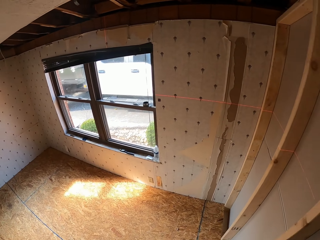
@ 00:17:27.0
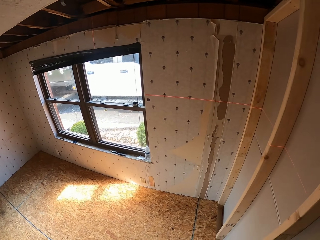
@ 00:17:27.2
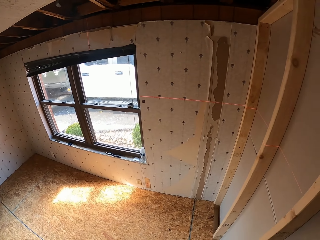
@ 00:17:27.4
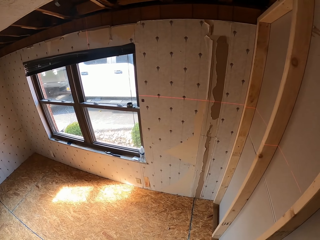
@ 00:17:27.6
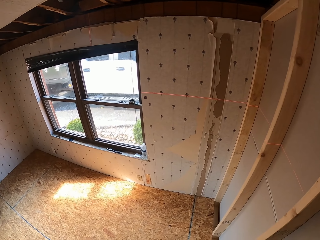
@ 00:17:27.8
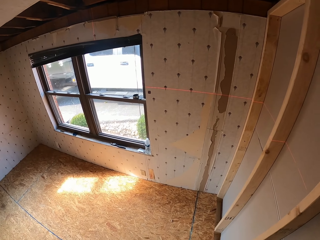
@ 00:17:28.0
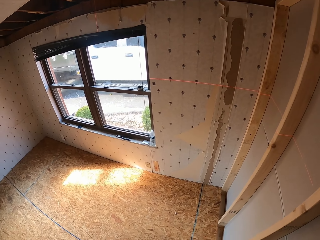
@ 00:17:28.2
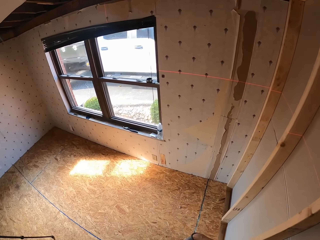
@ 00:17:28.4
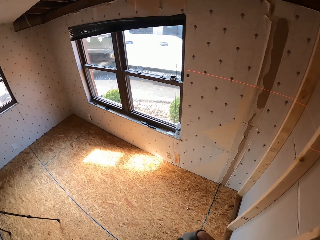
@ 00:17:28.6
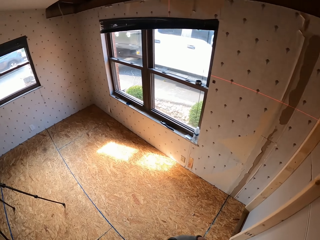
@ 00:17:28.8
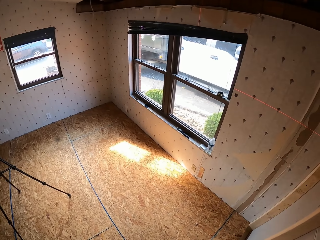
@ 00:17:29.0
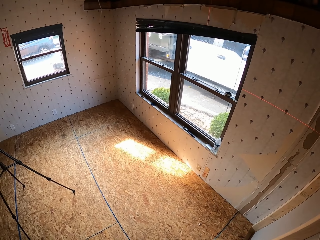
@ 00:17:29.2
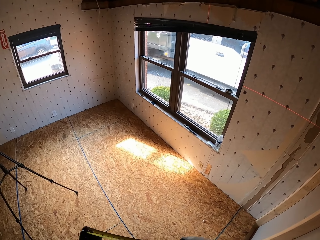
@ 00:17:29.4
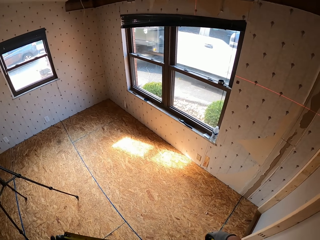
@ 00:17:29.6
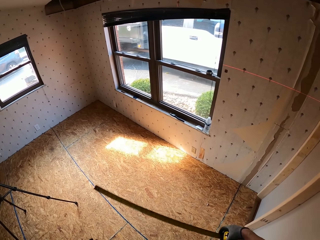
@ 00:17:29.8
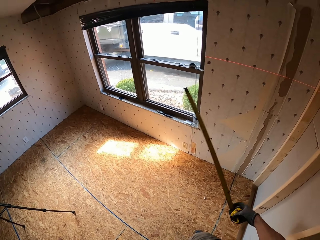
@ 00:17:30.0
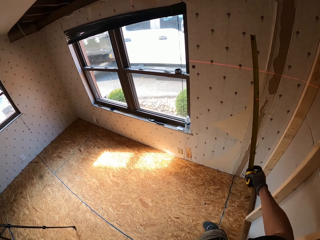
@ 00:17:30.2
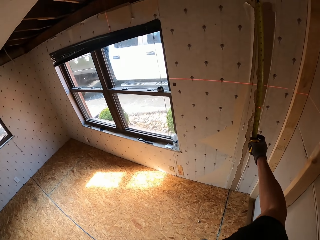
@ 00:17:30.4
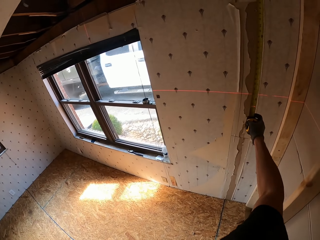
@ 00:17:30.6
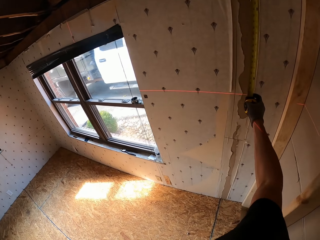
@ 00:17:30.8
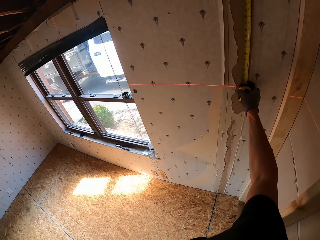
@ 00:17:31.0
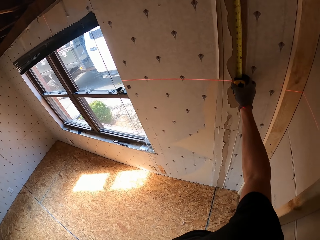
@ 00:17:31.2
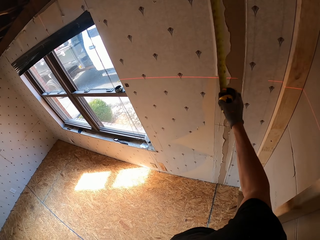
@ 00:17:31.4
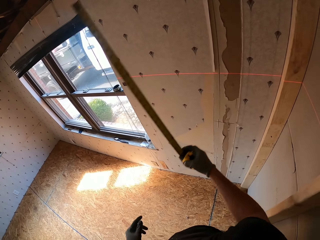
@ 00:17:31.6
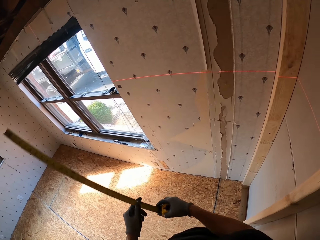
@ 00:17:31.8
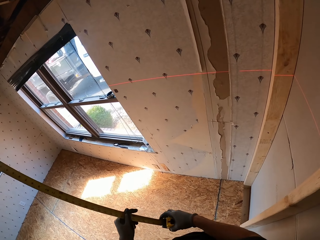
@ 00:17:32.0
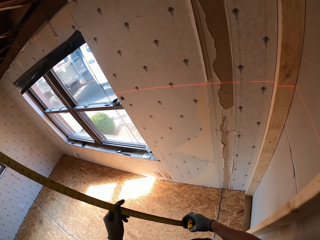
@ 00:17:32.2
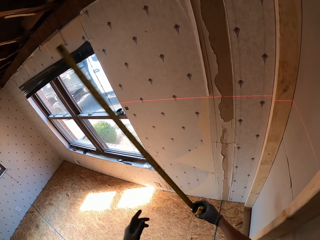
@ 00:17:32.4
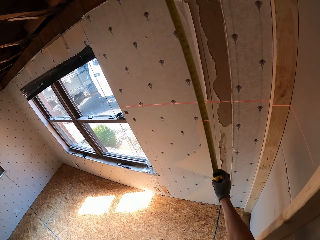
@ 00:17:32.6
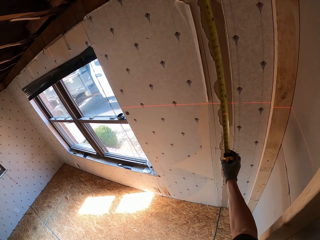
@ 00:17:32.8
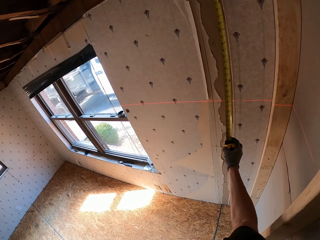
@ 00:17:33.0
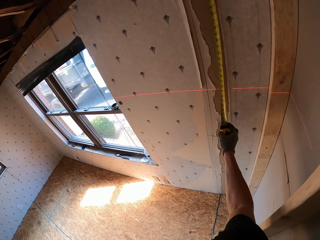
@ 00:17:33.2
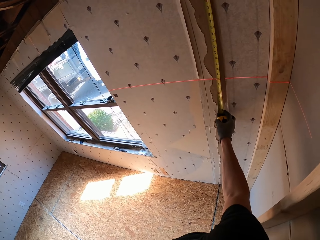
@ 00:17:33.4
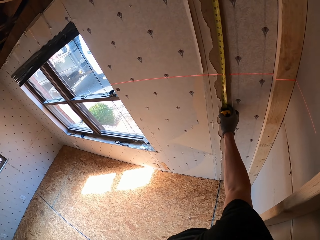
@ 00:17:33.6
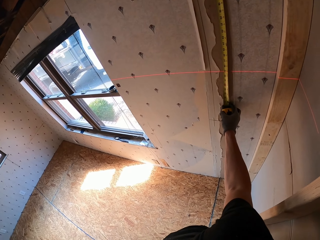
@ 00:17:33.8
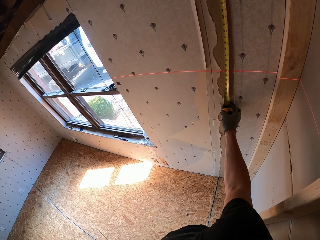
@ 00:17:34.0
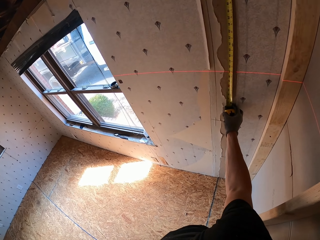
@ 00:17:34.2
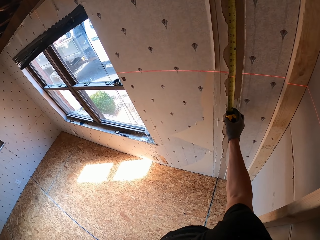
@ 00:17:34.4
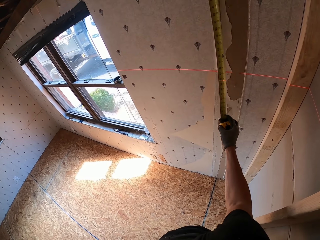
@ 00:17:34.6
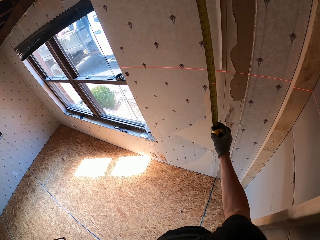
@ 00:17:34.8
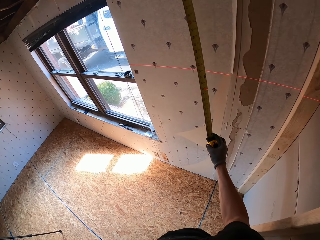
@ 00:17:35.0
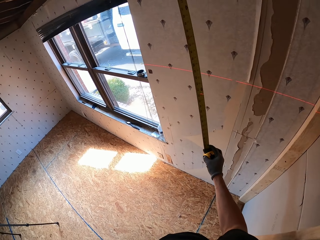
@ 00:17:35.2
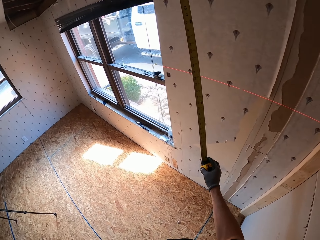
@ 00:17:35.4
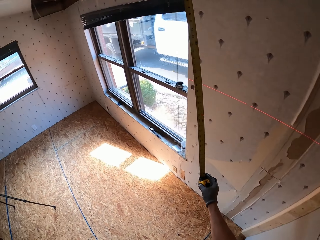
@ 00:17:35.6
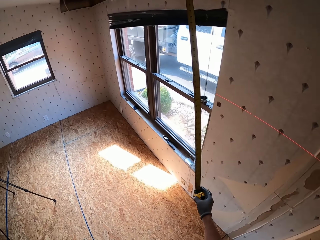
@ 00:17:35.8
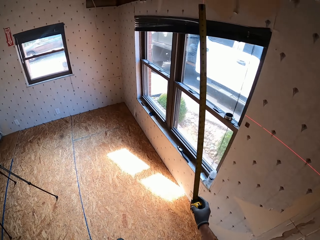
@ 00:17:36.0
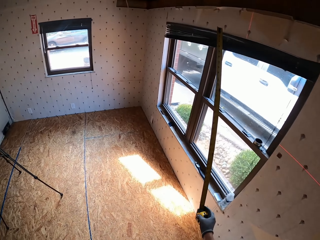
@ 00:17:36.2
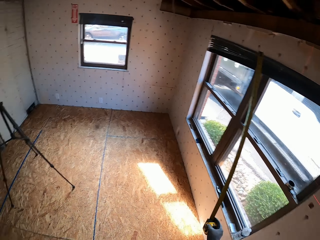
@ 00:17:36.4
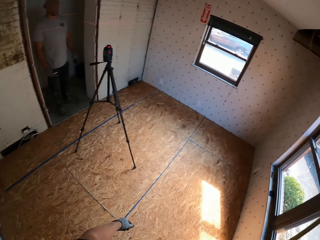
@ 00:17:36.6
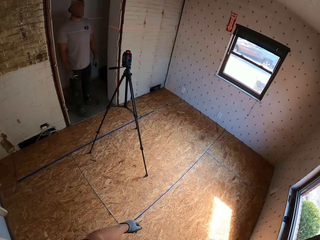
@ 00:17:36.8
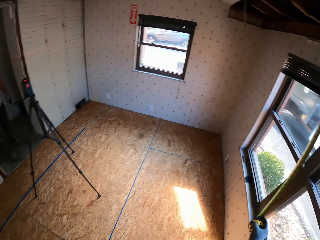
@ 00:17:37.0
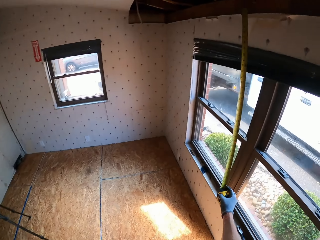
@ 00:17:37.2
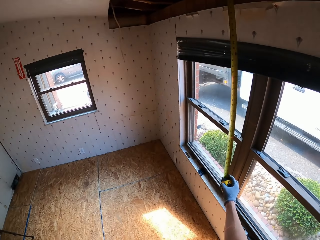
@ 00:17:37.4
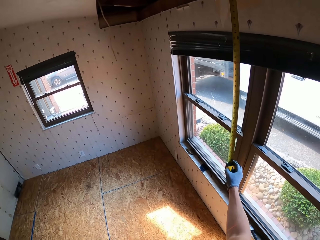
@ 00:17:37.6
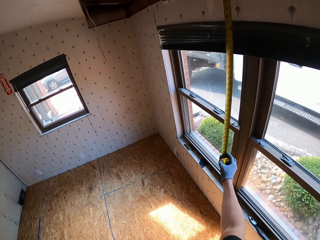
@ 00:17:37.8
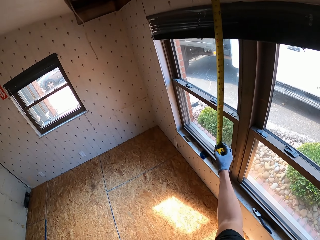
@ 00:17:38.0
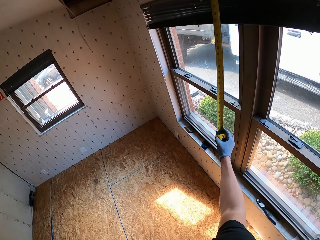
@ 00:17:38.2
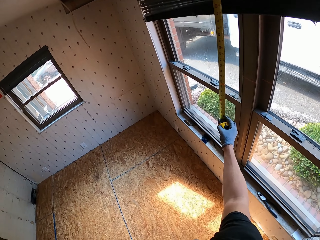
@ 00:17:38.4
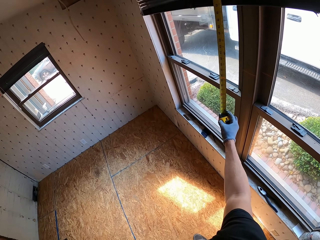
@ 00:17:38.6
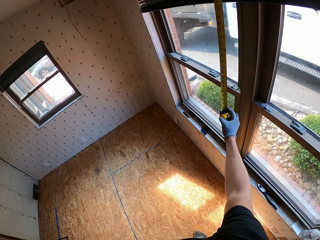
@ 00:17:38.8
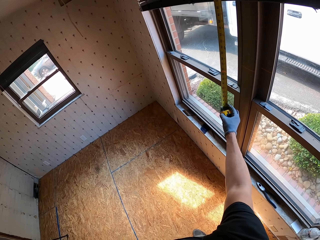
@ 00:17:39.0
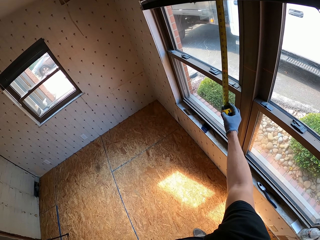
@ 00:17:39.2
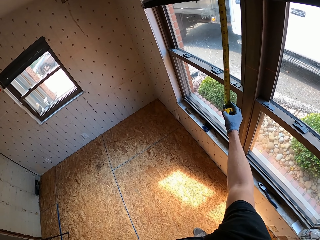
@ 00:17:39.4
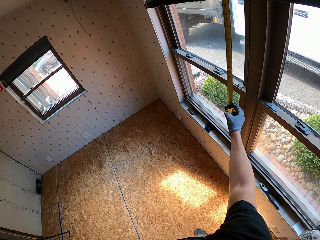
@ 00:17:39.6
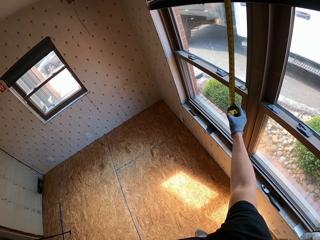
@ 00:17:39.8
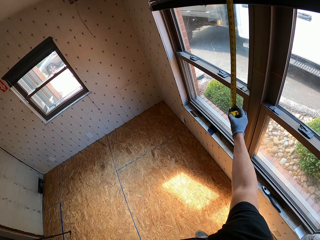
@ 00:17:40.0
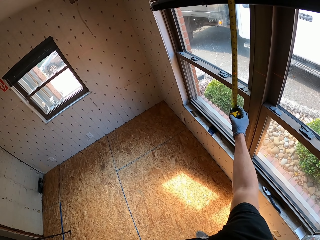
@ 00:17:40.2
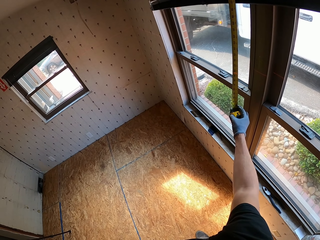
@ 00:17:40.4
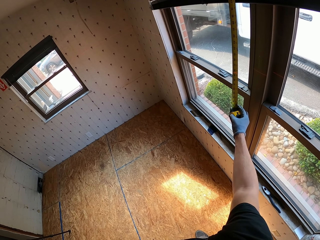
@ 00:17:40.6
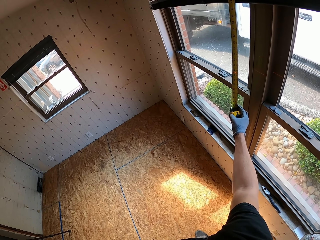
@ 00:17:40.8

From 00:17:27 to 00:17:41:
The camera wearer looks around. They lift up the tape measure. They measure the wall with the tape measure. They remove the tape measure on the wall. They measure the wall with the tape measure. They check the levels of the wall. They move the tape measure. They turn around. They look around. They measure the wall with the tape measure.

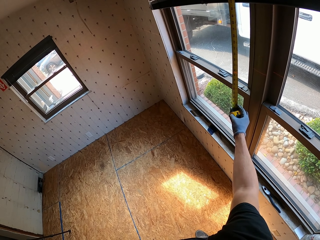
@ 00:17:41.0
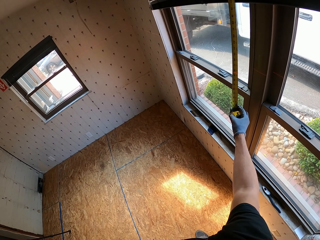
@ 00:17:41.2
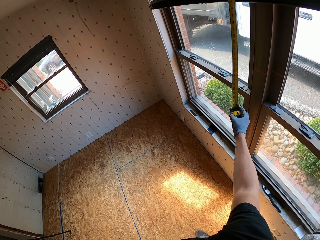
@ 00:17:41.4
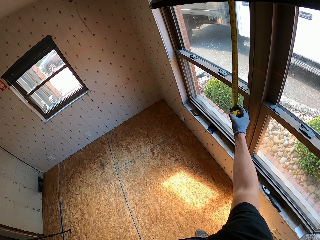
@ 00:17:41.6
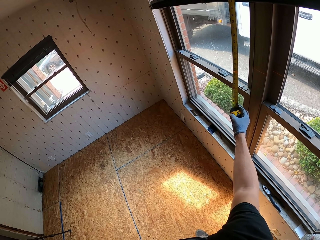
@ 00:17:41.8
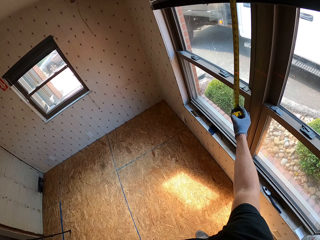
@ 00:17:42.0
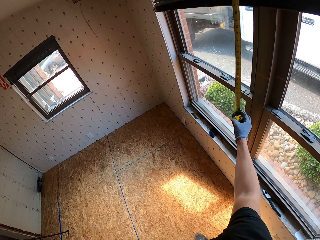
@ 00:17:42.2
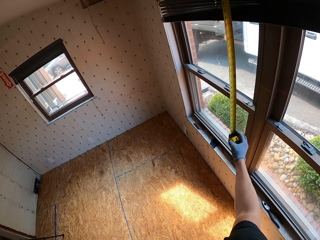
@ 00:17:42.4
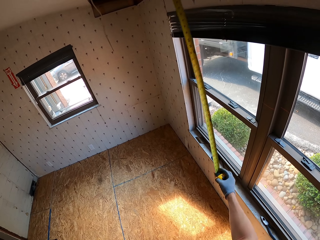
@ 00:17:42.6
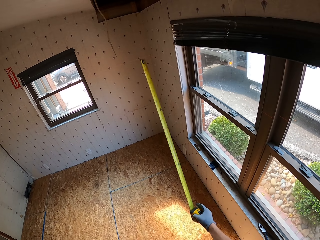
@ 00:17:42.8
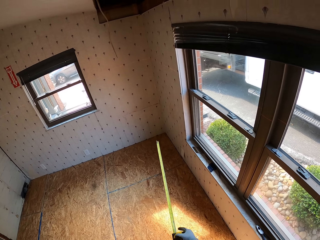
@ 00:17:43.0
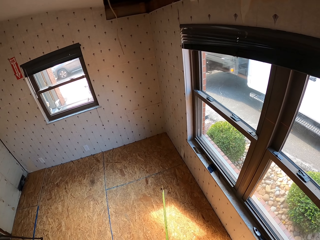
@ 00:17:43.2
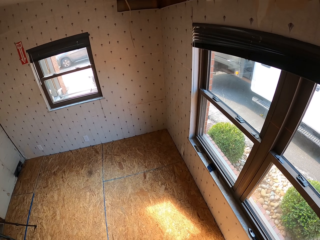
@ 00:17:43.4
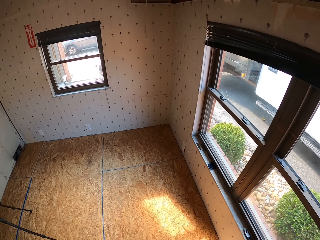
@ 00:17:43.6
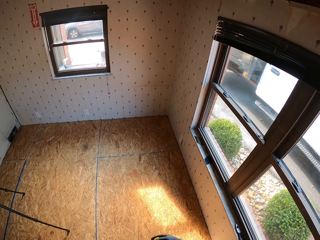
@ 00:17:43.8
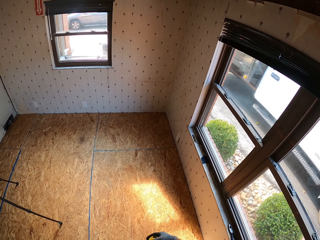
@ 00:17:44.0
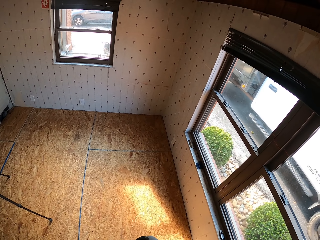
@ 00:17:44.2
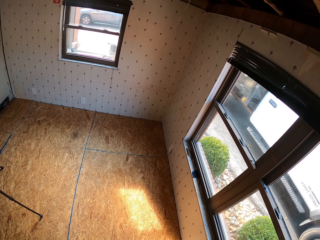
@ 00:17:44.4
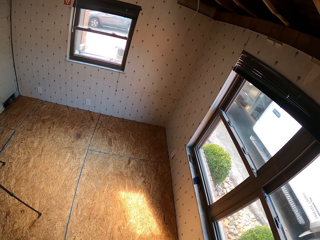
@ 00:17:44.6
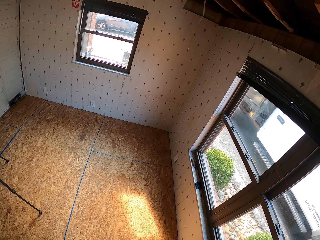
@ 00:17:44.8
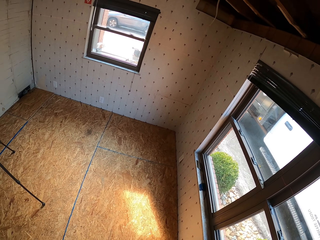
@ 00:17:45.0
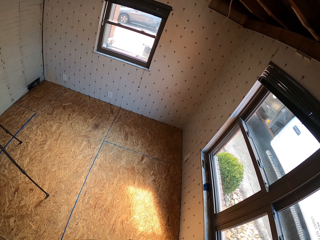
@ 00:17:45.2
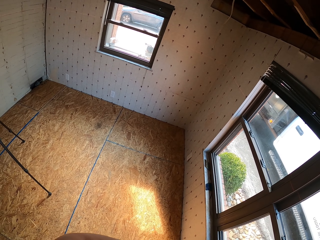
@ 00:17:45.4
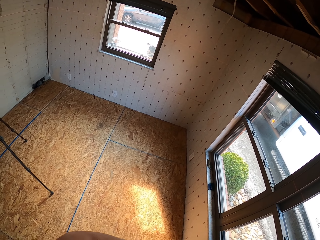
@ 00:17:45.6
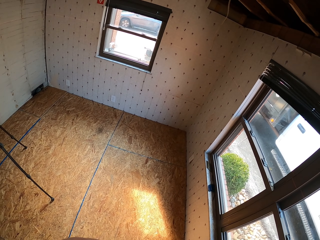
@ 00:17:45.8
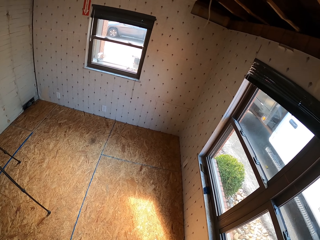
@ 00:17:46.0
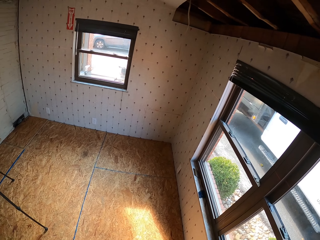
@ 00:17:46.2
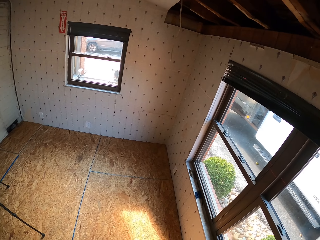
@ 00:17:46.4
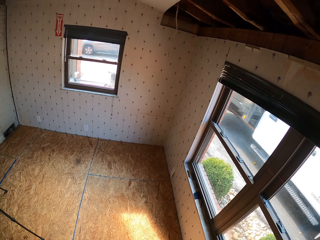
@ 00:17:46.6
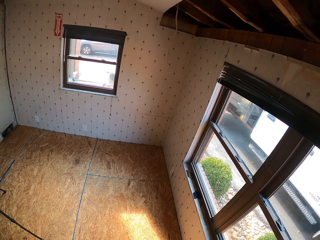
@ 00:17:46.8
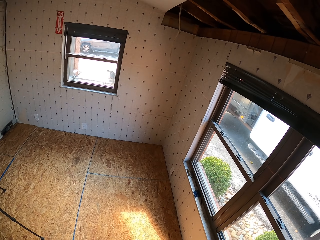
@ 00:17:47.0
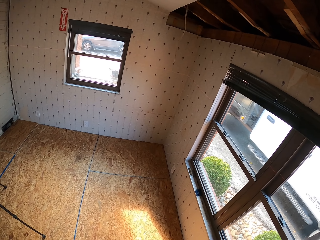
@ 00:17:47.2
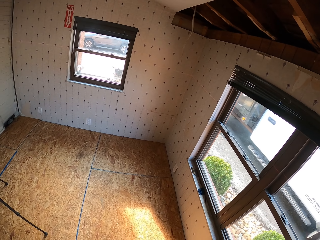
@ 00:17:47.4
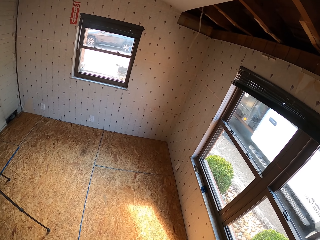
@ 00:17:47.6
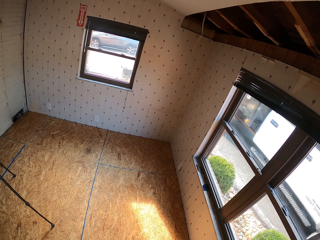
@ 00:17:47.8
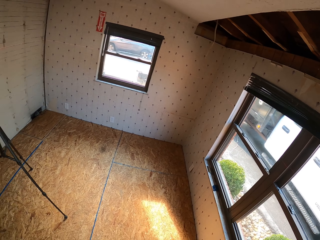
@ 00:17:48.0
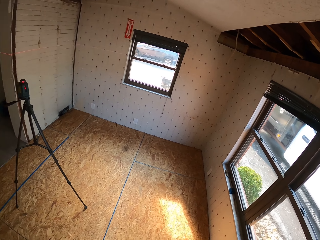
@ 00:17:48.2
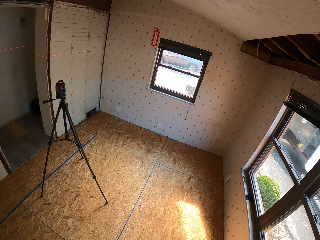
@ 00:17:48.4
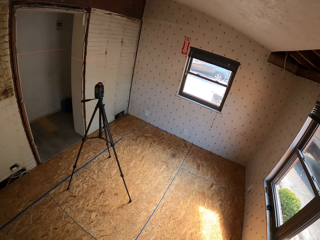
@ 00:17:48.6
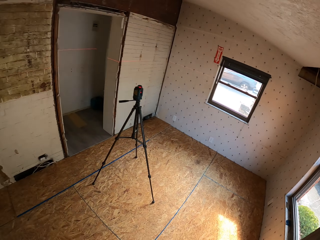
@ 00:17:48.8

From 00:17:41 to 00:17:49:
The camera wearer lowers the tape measure. They look around. They look around again.
